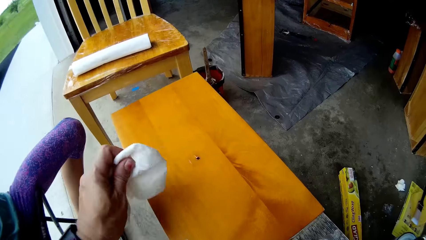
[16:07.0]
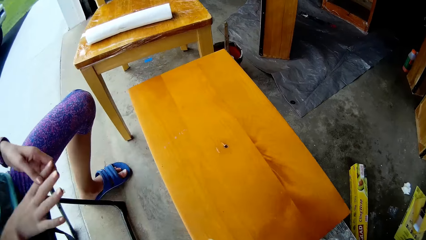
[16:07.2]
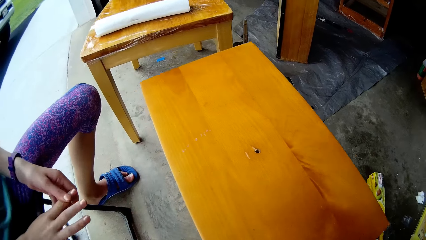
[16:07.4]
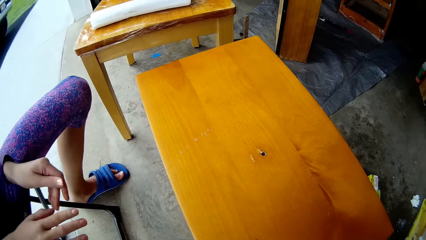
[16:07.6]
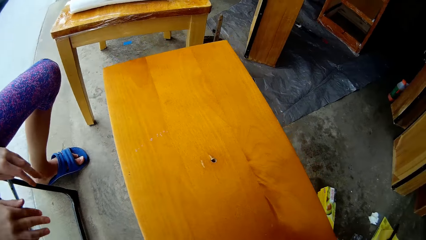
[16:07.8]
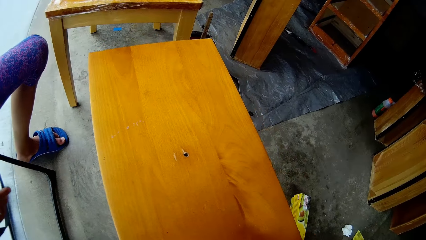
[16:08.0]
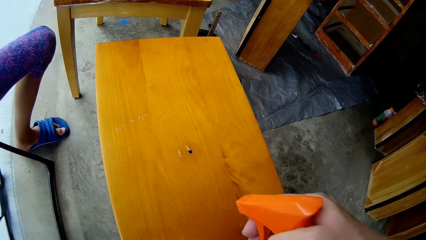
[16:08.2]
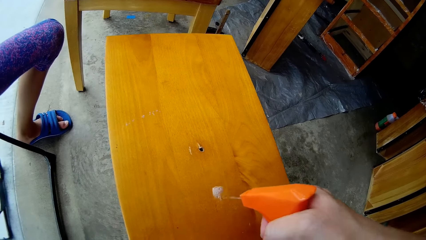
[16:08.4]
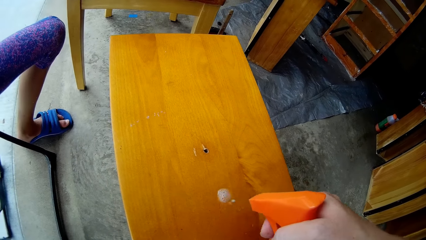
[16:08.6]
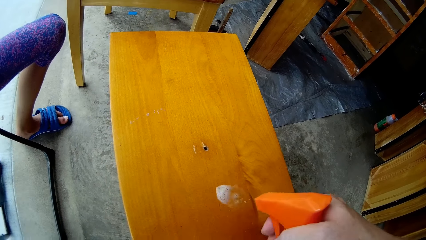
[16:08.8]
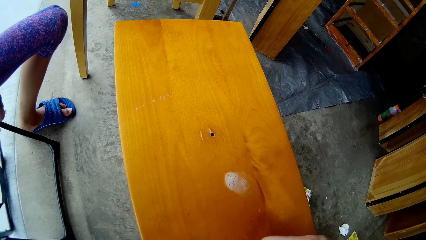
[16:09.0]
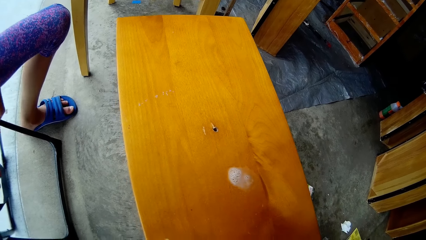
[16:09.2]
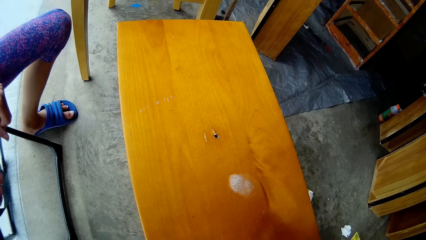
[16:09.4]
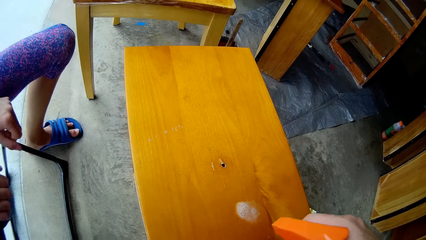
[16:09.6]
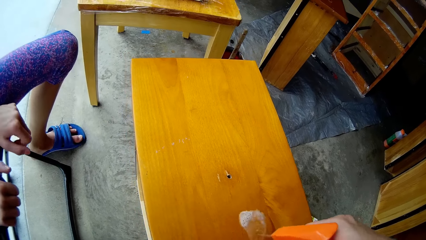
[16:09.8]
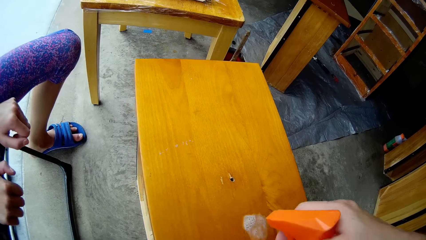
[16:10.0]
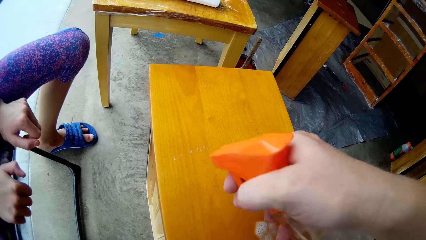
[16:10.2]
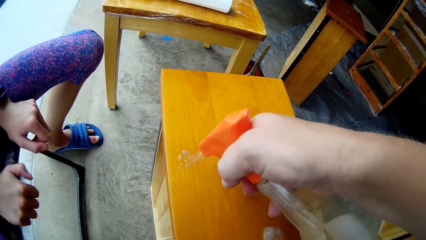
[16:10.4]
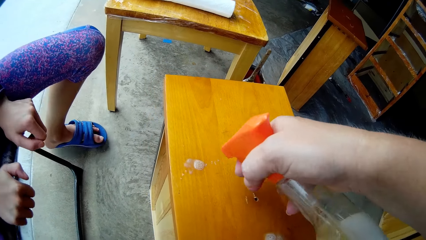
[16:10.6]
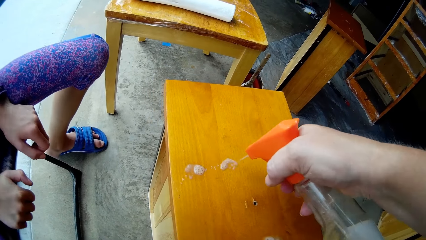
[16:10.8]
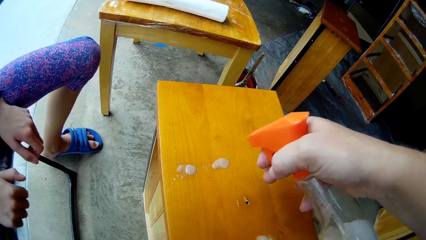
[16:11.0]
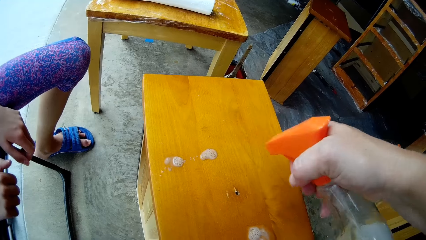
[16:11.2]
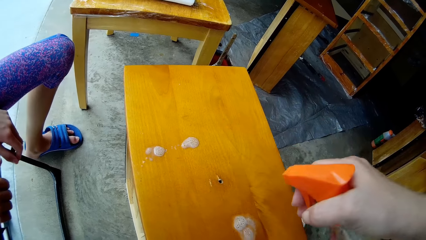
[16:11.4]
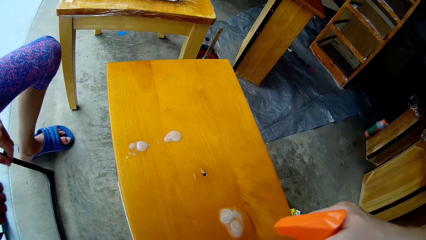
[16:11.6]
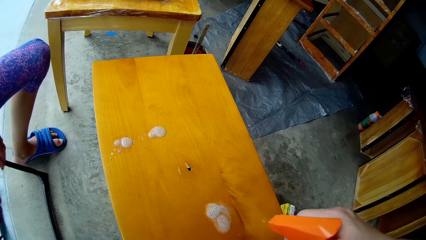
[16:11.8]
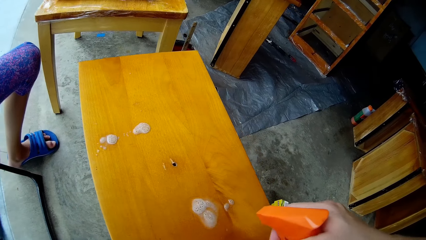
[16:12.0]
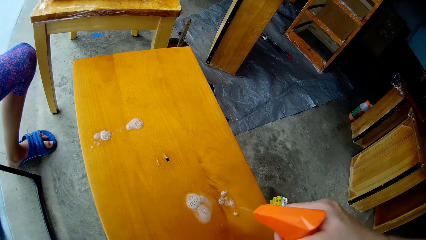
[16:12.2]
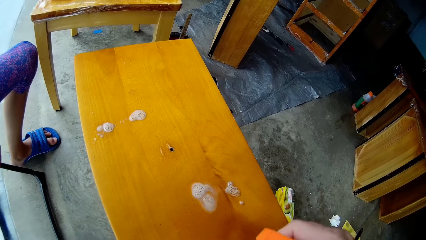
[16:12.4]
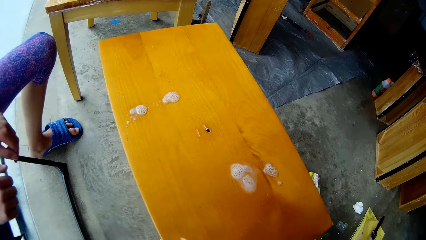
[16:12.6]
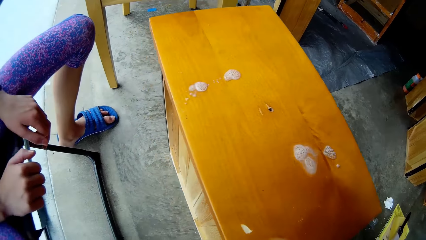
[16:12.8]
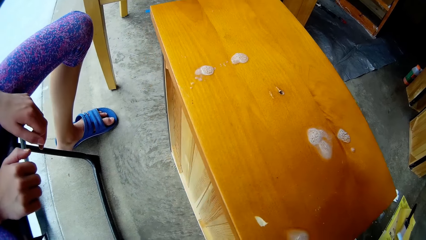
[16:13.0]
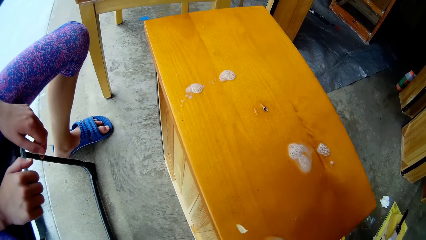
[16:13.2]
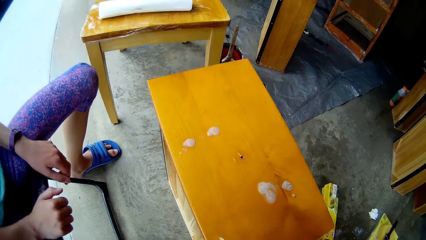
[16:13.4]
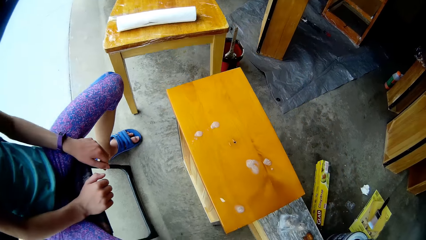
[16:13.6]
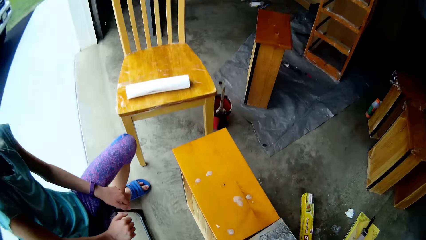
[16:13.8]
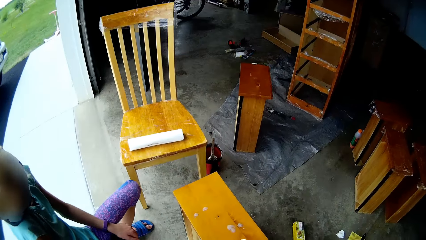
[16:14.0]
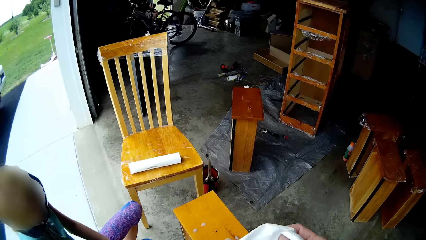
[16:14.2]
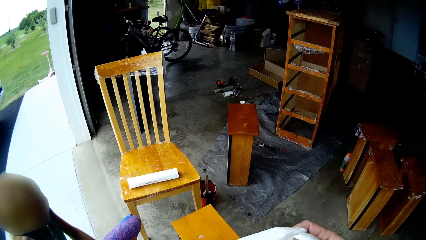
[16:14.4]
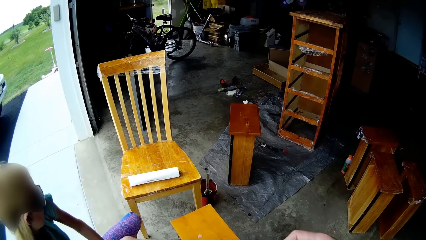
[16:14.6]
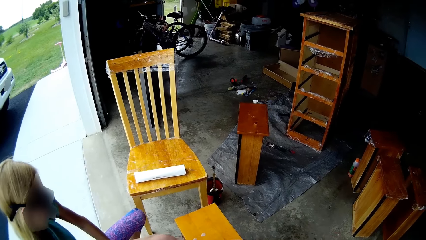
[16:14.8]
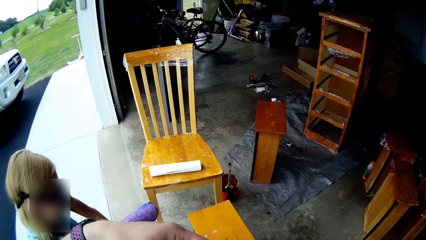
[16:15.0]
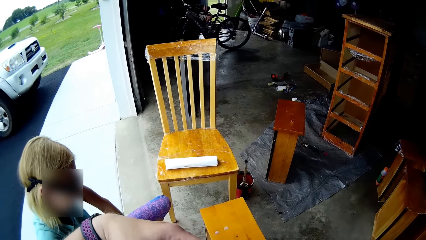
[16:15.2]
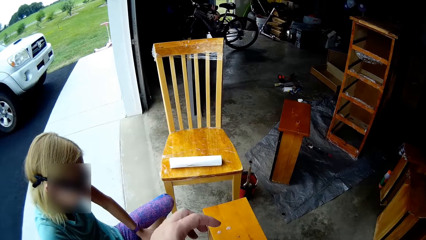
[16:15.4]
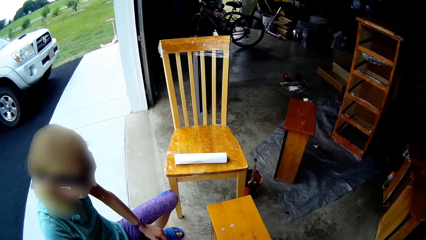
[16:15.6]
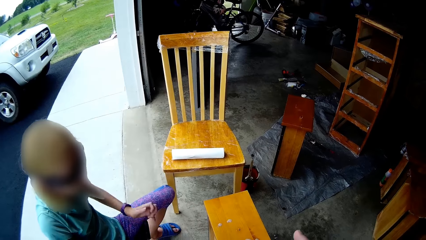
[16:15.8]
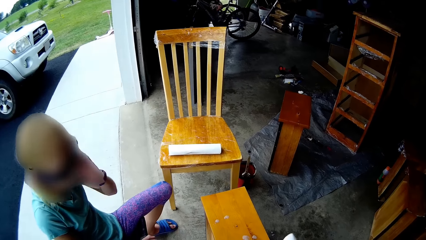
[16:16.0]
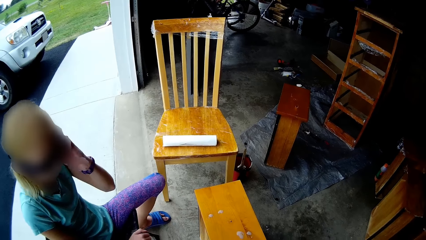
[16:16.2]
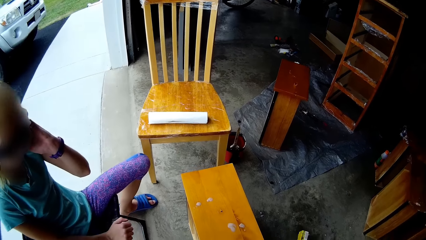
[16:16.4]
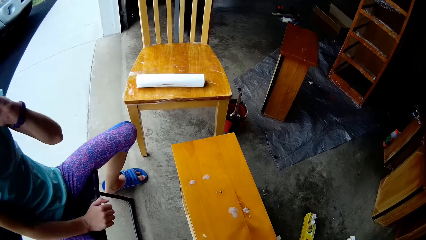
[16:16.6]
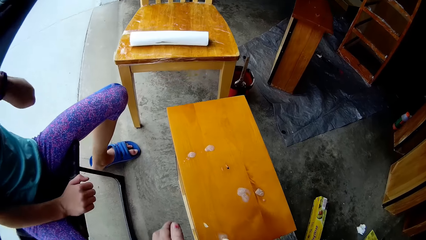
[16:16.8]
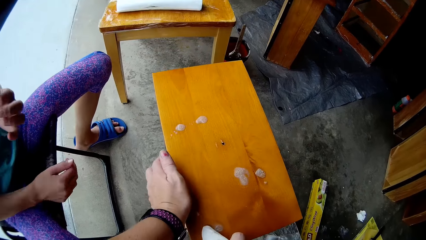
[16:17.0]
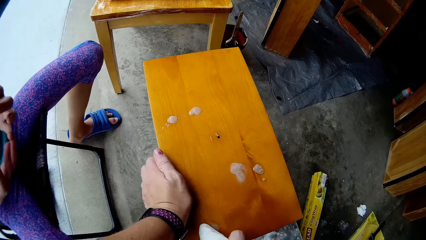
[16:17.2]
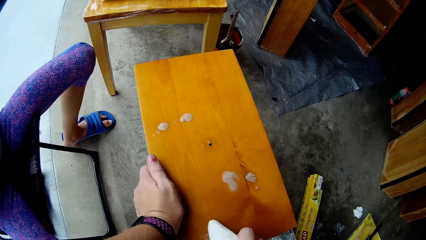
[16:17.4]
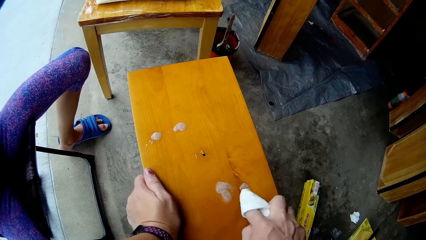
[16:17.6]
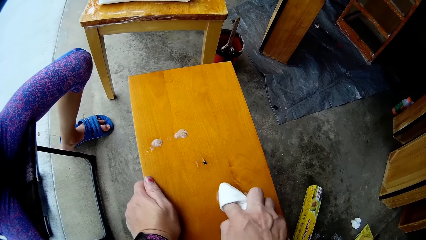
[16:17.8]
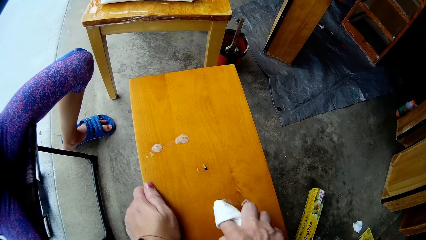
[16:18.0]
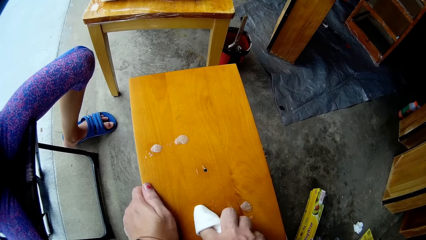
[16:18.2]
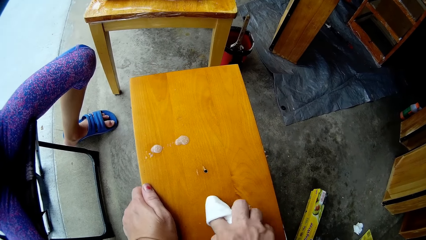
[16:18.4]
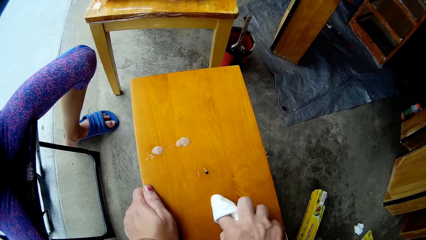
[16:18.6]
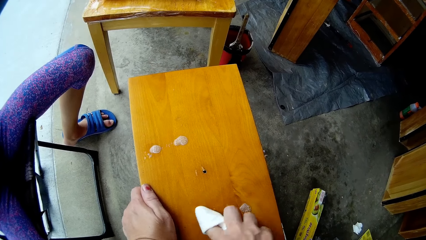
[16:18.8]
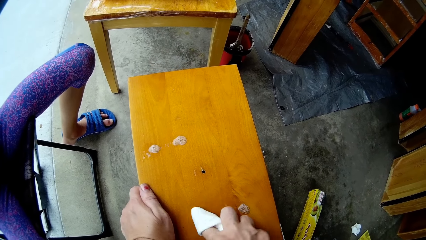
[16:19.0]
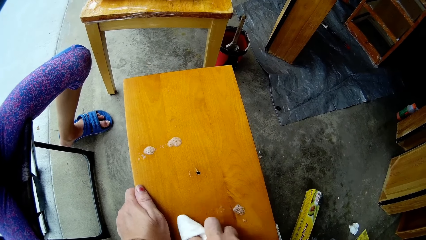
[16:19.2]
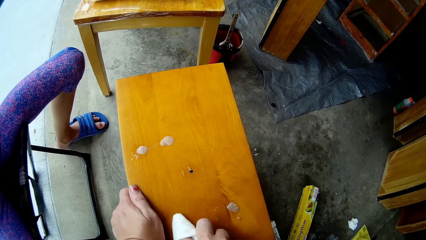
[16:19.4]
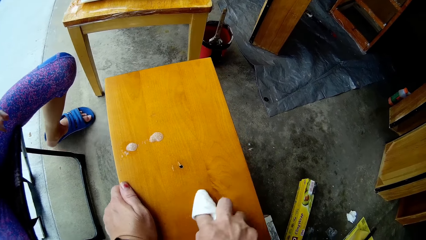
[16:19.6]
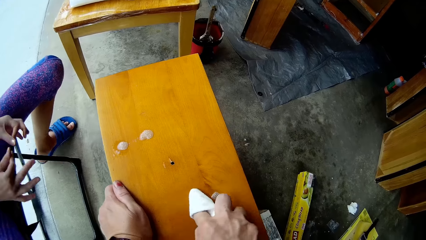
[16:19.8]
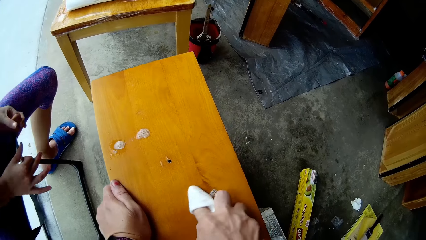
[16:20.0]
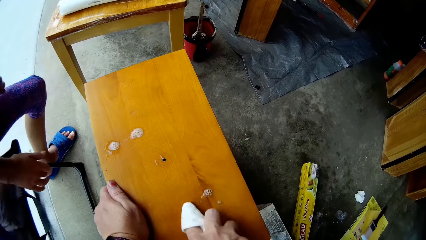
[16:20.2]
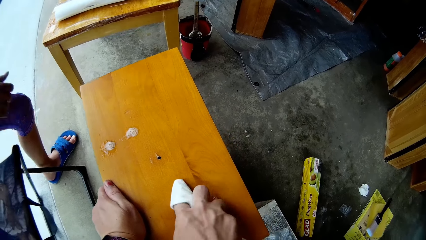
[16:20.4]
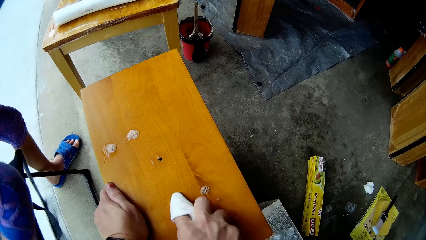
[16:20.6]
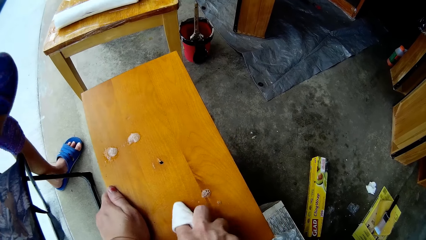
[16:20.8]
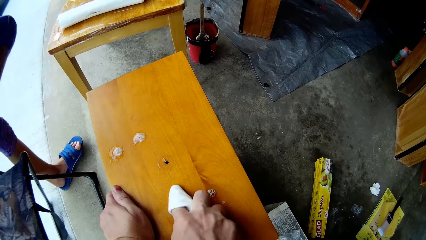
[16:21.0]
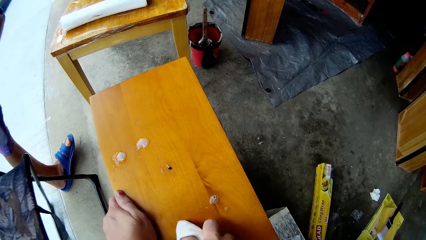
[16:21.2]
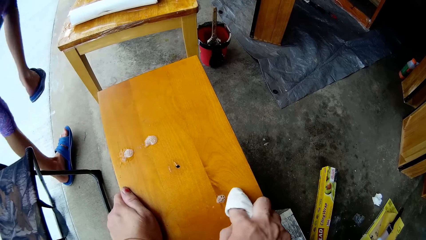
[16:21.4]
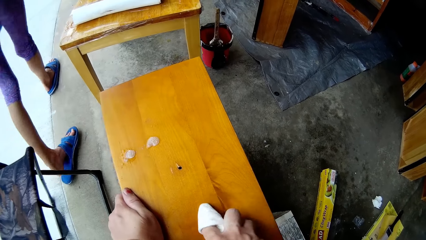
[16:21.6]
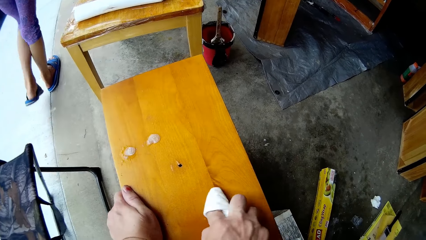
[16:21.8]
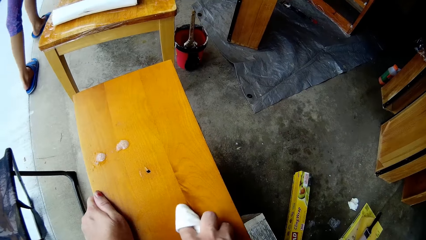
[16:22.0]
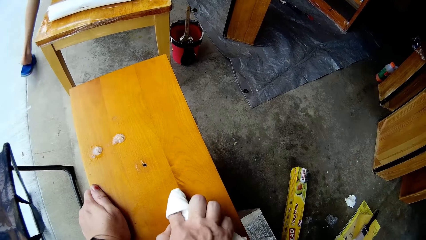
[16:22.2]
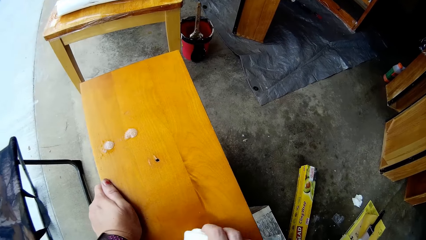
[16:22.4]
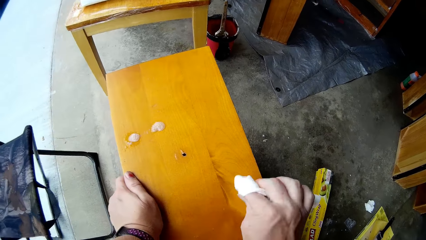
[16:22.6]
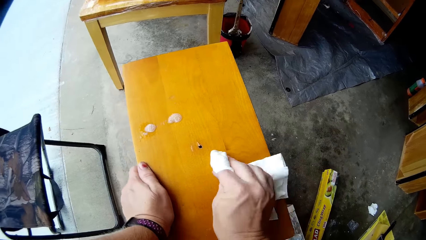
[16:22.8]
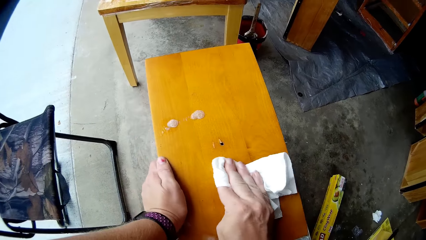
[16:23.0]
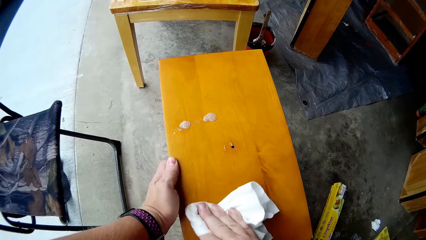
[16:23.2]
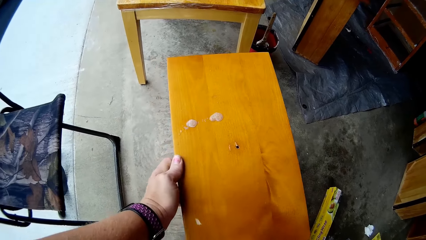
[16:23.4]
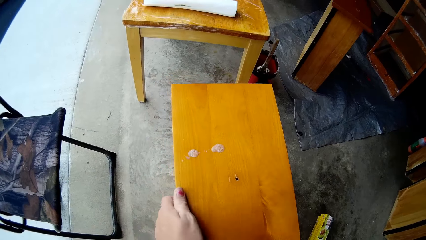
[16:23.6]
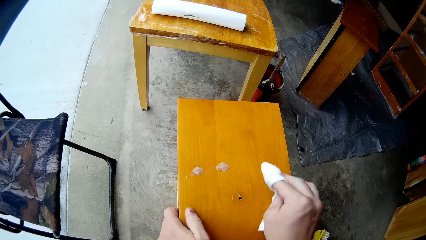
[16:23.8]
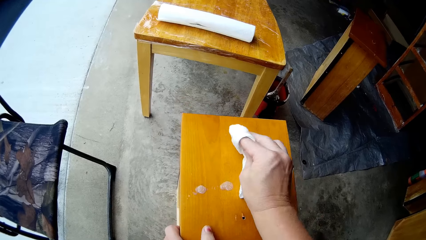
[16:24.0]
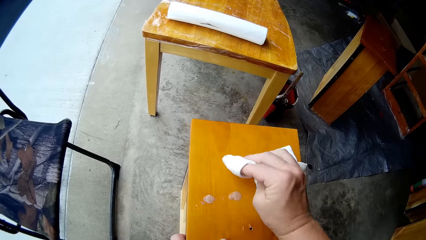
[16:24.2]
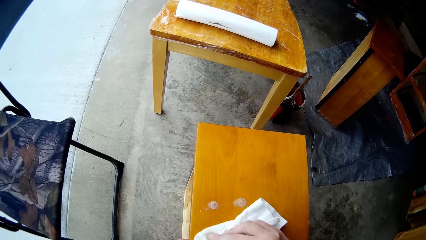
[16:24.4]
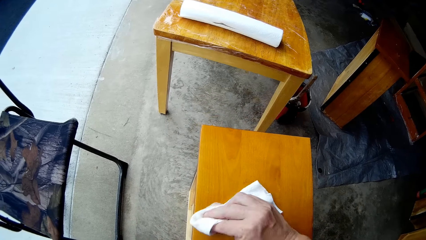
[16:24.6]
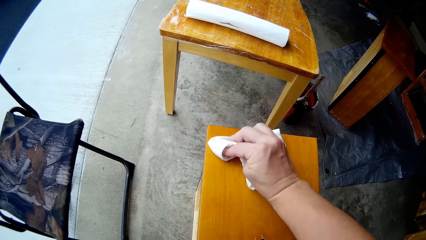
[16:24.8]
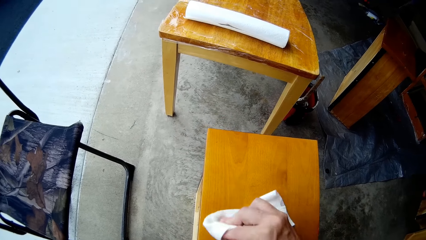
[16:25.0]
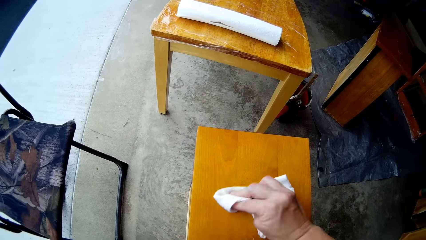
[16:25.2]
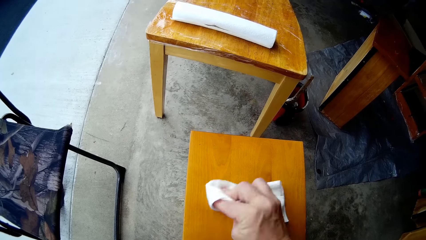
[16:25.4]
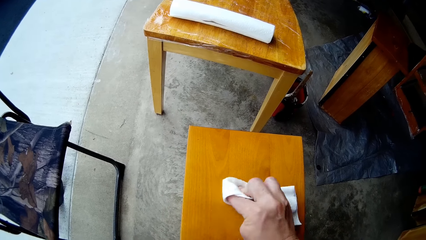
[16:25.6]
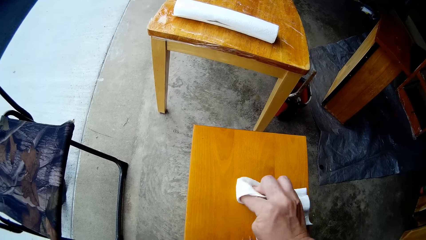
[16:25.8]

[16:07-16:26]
The camera wearer picks up the tissue. They sprinkle something on the table. They put the bottle down. They straighten the tissue. A lady touches the face. The camera wearer touches the table. They wipe the table. They lean one hand on the table. The lady stands up. The lady steps forward and walks around. The camera wearer wipes the table.
